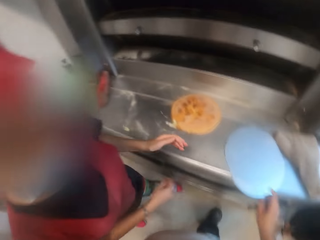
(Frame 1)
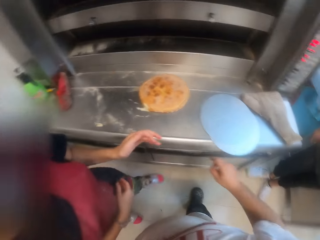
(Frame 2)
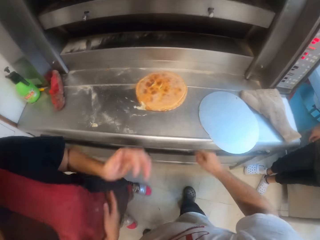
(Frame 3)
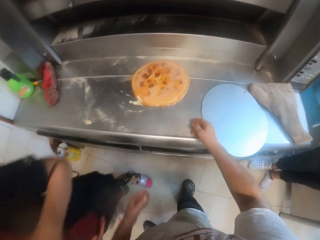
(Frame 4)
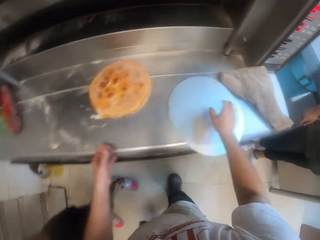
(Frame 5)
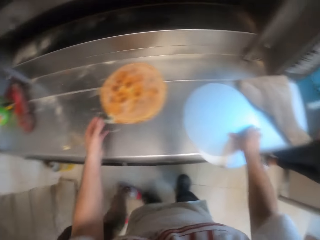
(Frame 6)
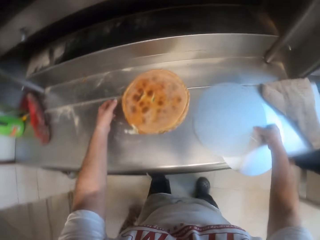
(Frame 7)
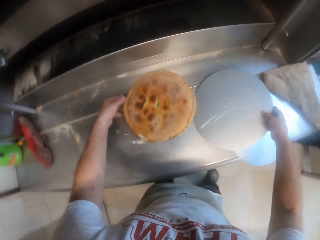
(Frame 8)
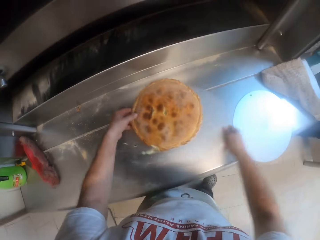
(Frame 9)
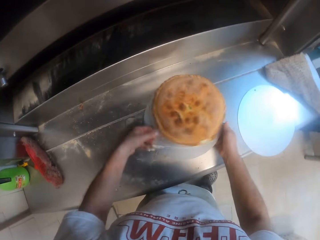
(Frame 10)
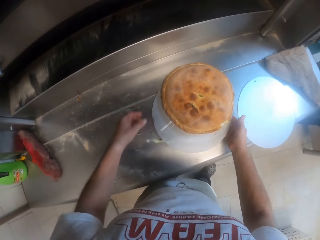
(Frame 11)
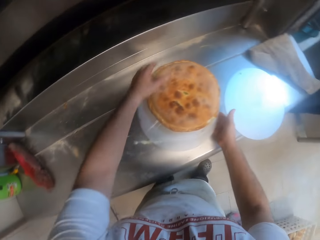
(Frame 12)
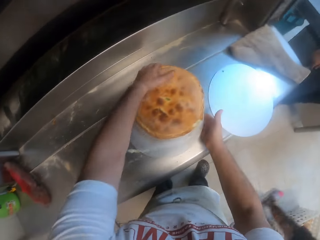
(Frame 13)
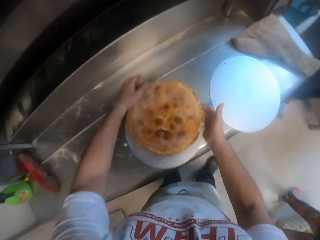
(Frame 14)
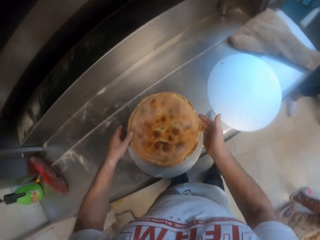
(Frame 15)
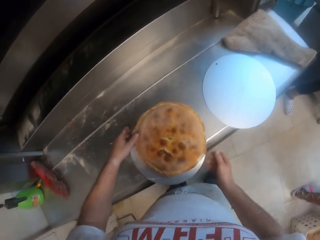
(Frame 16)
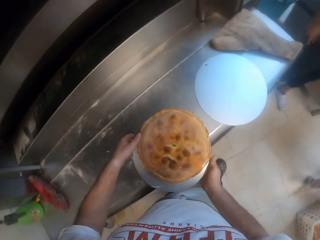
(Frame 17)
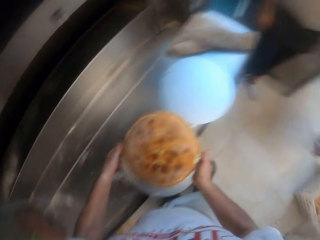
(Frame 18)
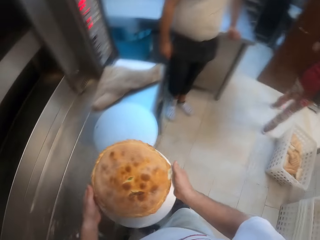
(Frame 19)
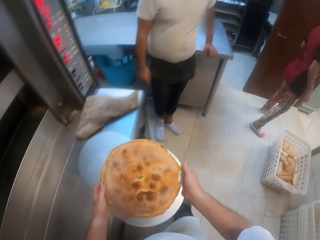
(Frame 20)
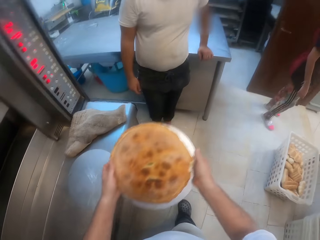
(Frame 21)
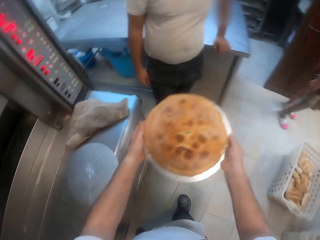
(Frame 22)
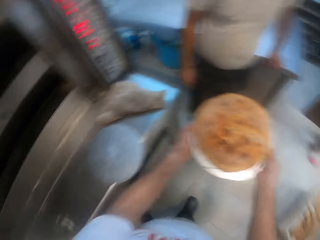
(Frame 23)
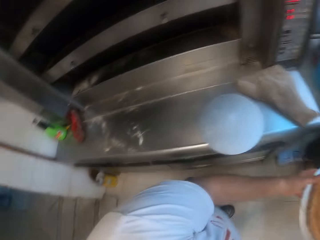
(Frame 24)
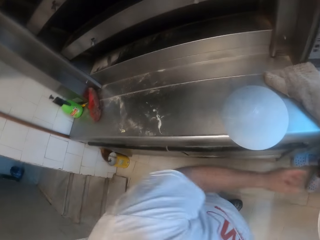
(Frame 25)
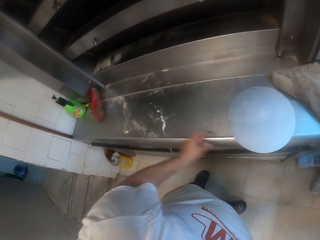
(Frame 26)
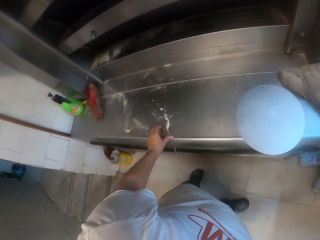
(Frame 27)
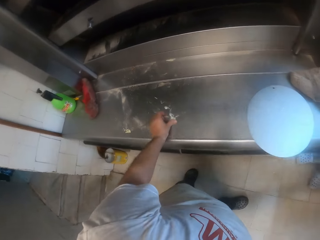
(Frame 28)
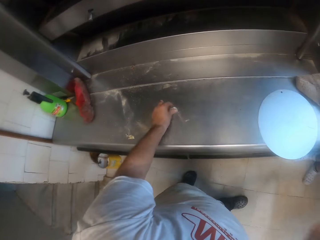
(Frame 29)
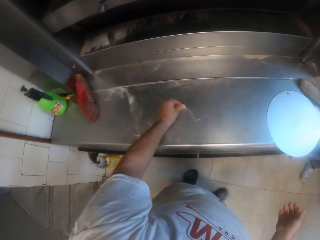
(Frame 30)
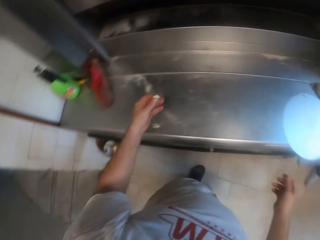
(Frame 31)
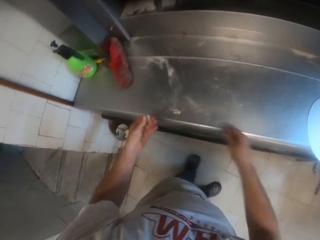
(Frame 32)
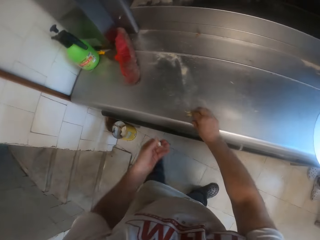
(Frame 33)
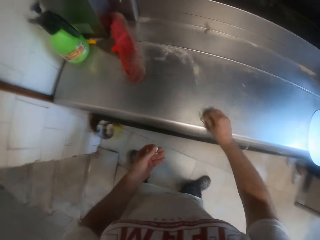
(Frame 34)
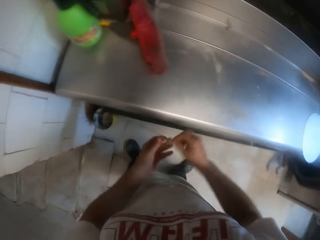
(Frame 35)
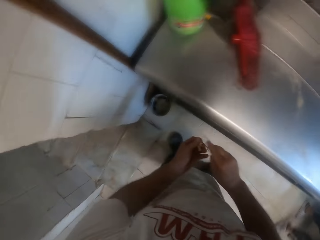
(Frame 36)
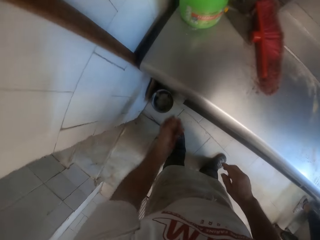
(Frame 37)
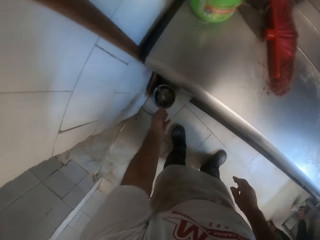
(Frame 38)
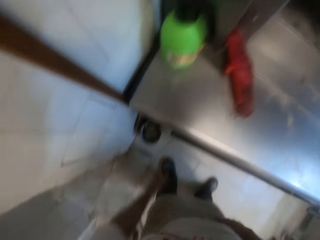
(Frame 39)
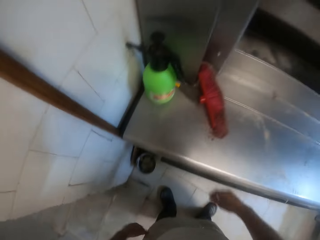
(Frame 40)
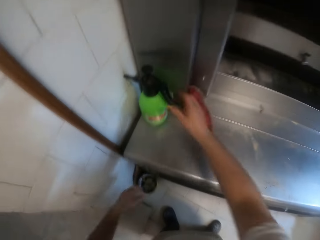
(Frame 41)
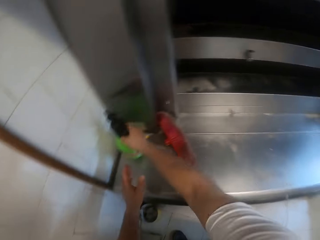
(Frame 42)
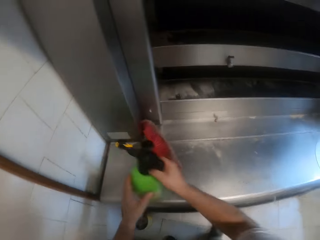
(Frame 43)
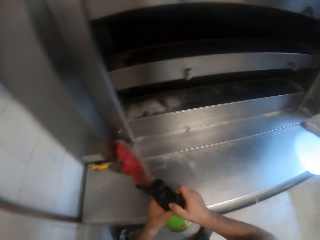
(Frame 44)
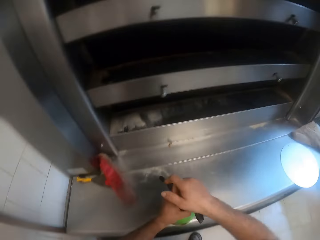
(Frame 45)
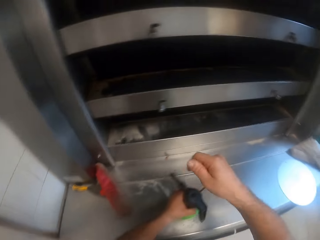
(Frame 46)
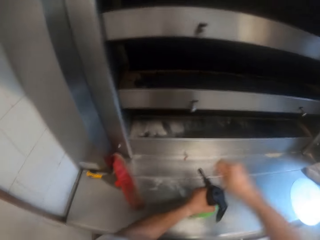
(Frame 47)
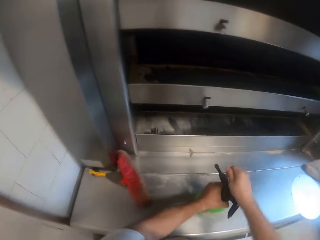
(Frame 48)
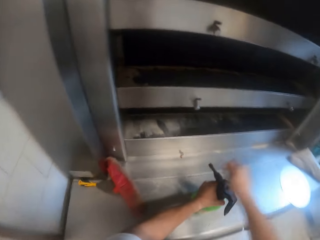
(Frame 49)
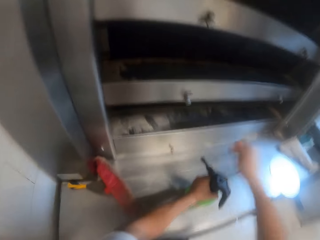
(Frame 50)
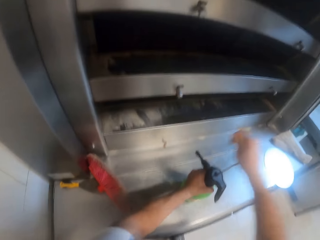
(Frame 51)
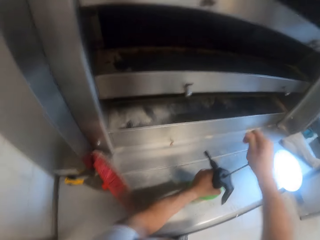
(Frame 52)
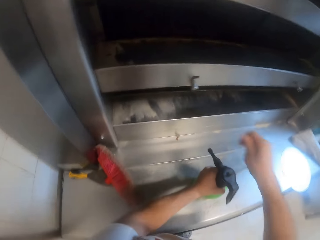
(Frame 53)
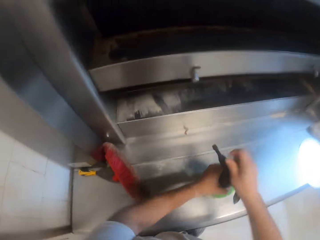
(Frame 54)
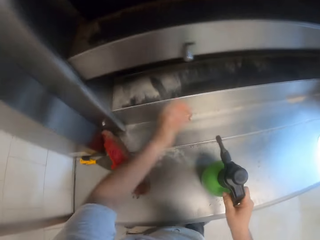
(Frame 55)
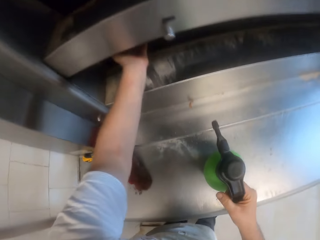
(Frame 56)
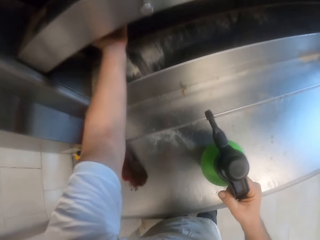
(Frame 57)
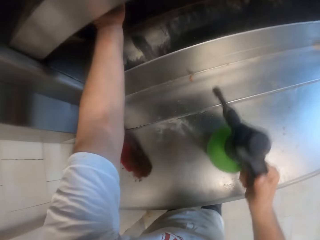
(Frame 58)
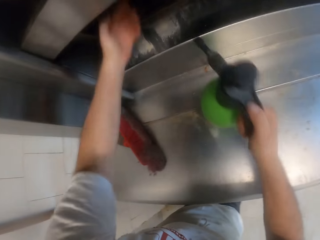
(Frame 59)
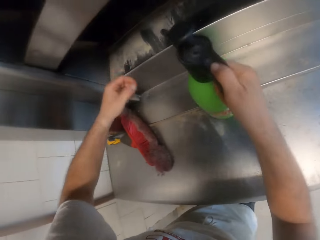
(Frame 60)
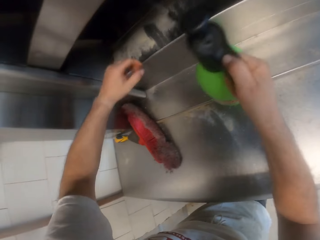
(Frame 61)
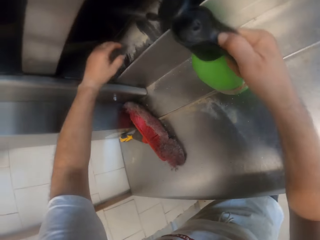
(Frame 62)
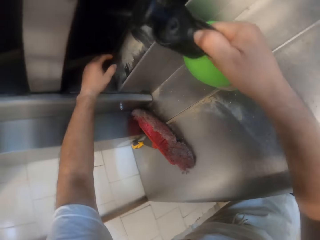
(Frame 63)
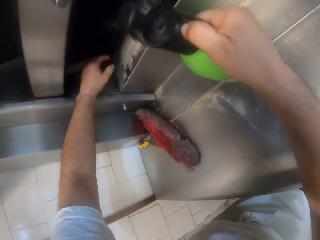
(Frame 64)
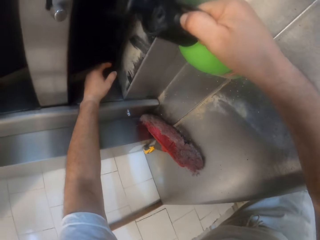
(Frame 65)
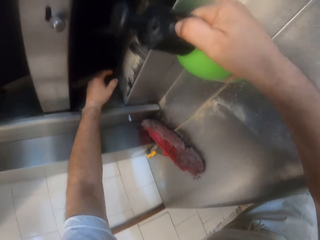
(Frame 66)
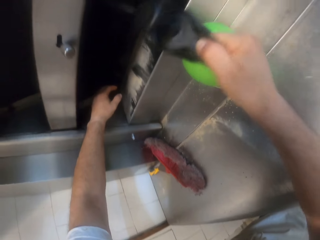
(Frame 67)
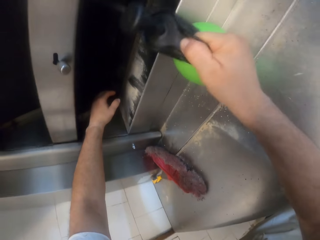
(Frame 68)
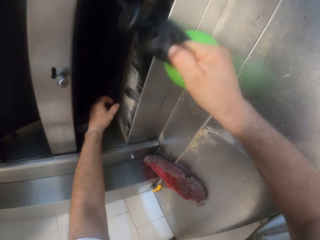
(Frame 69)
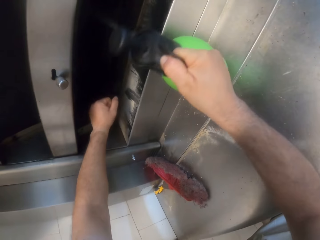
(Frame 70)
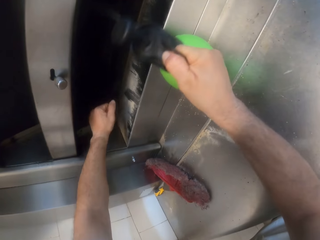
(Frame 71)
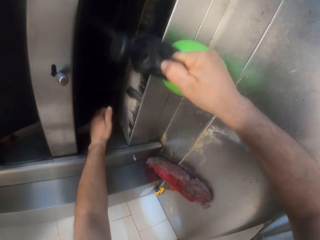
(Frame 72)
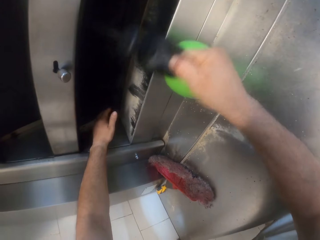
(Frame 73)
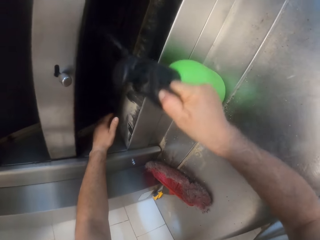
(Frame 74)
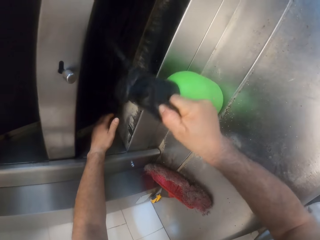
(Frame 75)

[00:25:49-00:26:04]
A lady places a flat plate on the table. The camera wearer picks up the flat plate. He puts the pizza on the pizza pan on the countertop with both his hands. He picks up the pizza with the pizza pan in both his hands. He carries the bread. He picks up the flour from the table. He does it again. He throws in the dustbin. He picks up a spray bottle from the countertop with his right hand. He pumps the spray bottle on the countertop with both his hands. He sprays on the table. He opens the oven. He sprays the content of the spray bottle into the oven with his right hand.

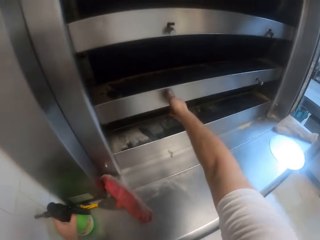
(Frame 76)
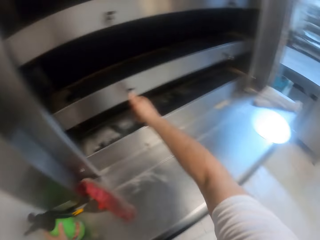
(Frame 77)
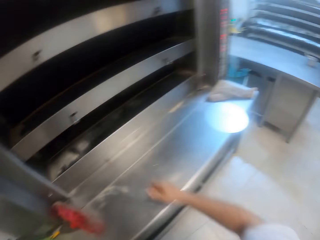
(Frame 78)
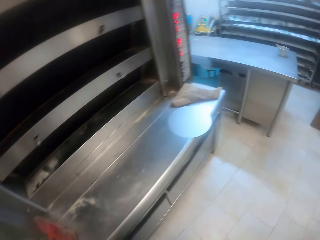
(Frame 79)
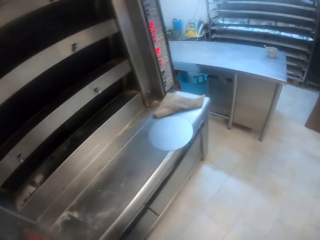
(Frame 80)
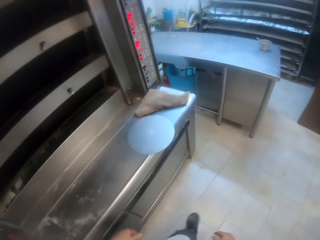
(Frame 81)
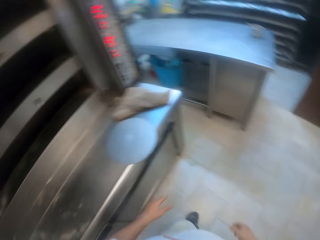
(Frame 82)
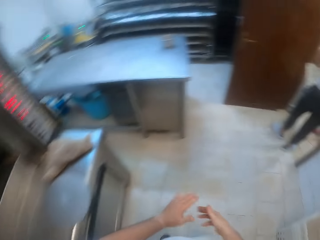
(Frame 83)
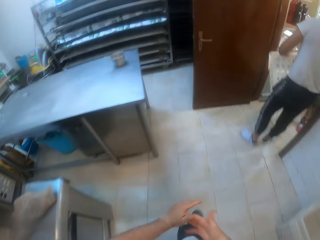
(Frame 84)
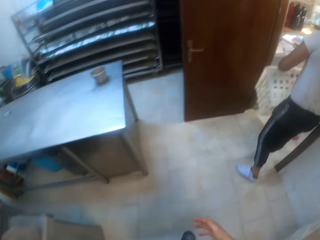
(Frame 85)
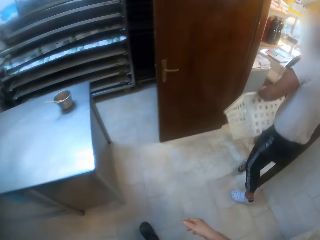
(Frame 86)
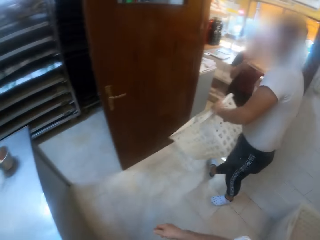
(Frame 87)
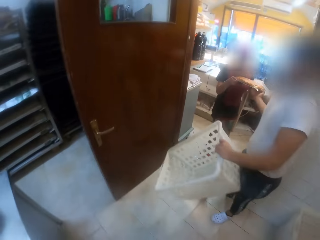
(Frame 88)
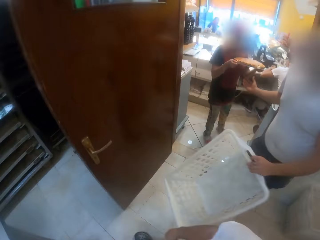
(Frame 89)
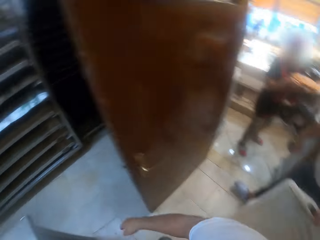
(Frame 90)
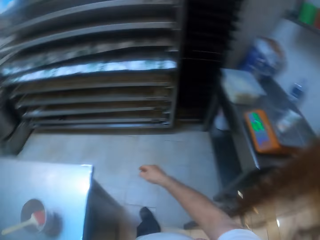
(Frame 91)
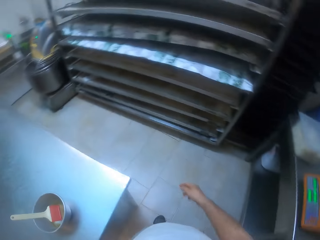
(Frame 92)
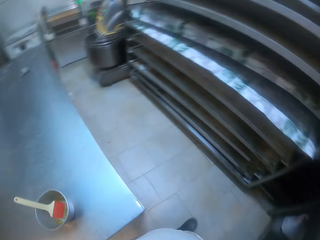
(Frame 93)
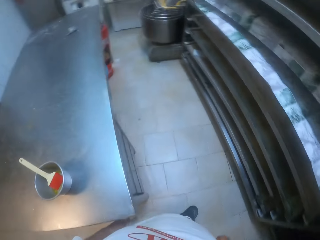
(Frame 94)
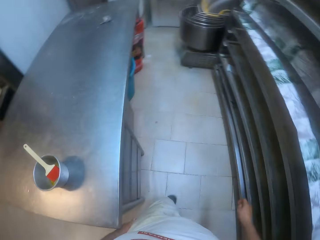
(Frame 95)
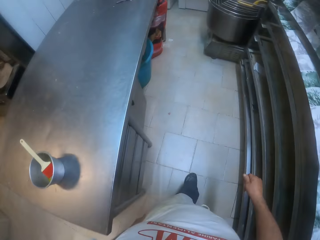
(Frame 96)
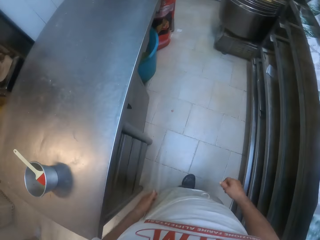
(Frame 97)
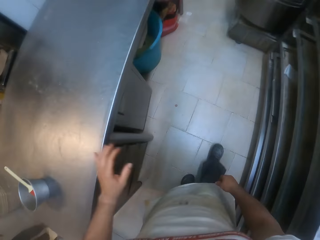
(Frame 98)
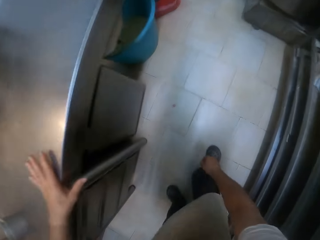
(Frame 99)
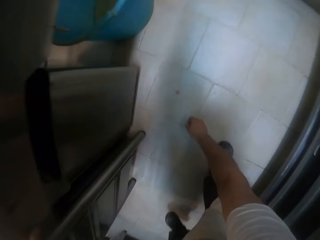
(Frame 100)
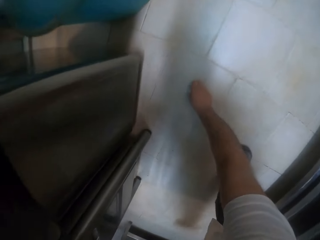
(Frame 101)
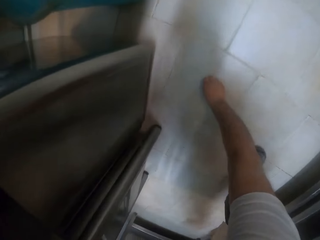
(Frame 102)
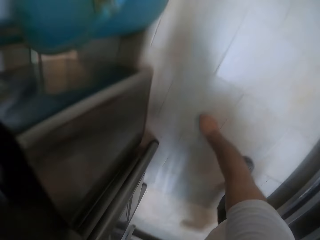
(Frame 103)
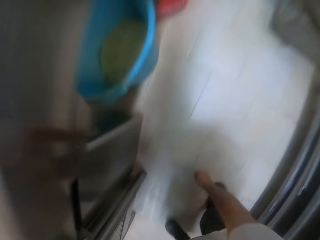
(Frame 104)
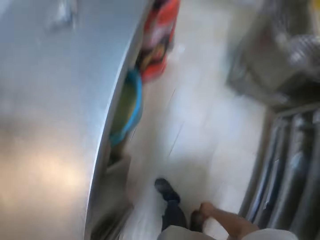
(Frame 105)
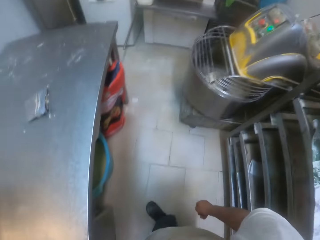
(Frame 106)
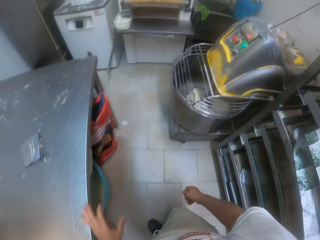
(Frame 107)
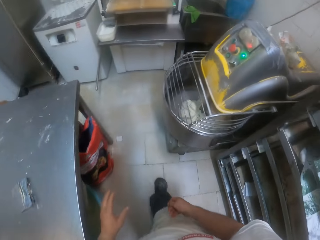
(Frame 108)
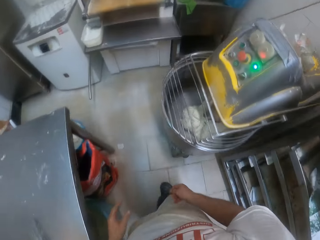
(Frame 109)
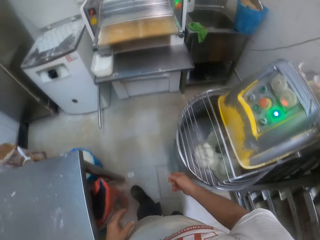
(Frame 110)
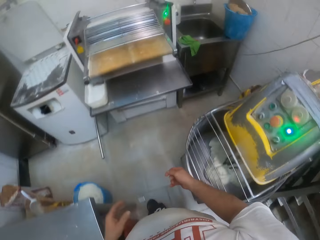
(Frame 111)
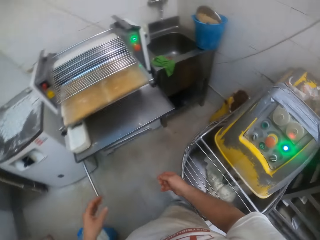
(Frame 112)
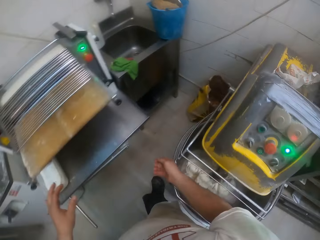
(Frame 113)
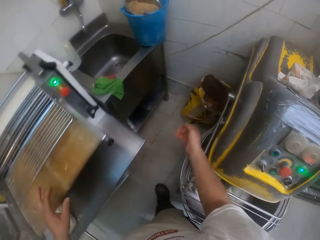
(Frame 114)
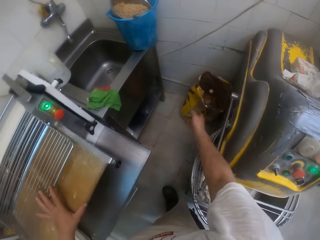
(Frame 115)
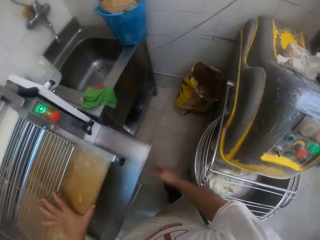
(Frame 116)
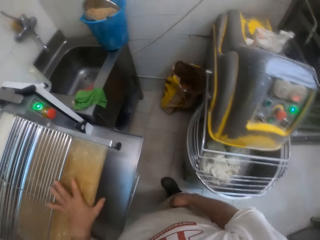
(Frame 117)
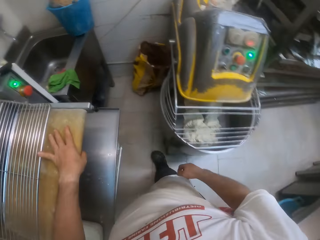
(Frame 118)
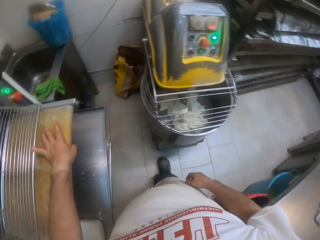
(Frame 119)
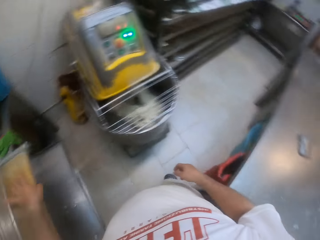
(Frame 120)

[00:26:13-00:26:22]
The camera wearer turns the knob on the oven with his right hand. He moves around the room. The man holds a basket with his left hand and gives the woman the pizza with his right hand. The camera wearer picks up a crumb from the floor with his right hand. He throws the crumb into a waste bin with his right hand.
